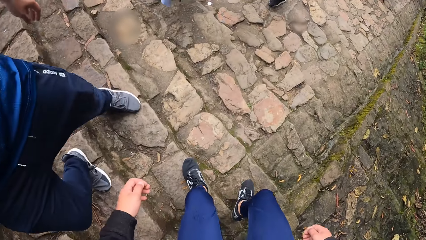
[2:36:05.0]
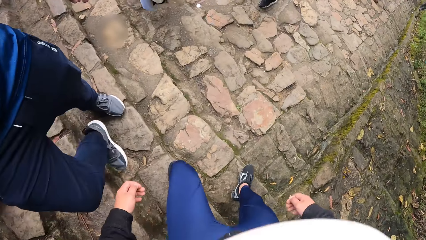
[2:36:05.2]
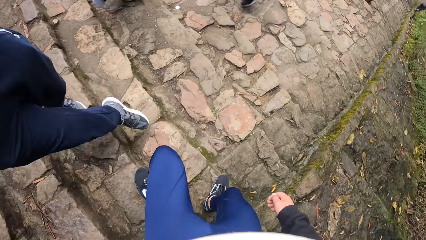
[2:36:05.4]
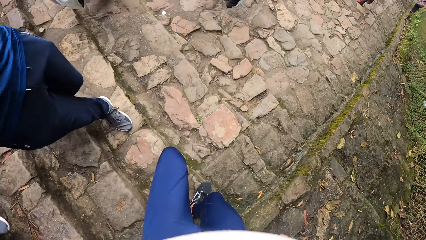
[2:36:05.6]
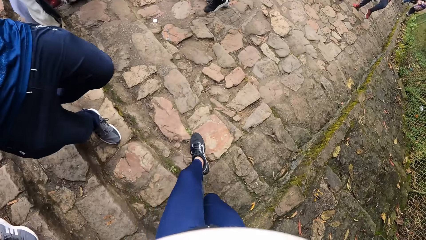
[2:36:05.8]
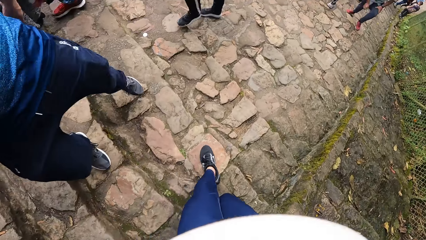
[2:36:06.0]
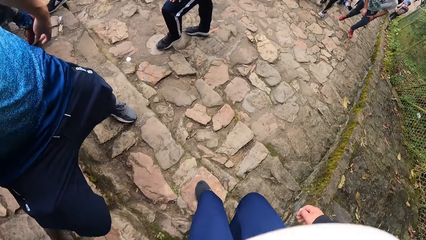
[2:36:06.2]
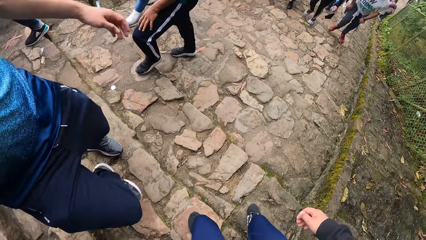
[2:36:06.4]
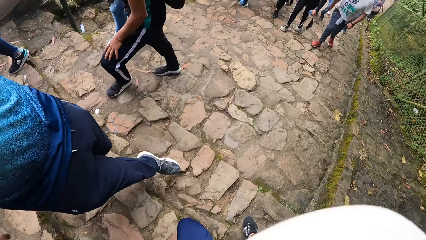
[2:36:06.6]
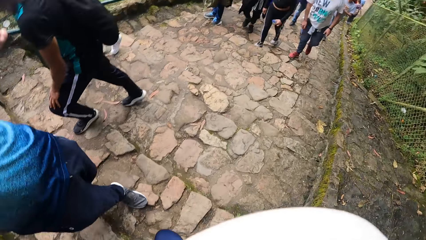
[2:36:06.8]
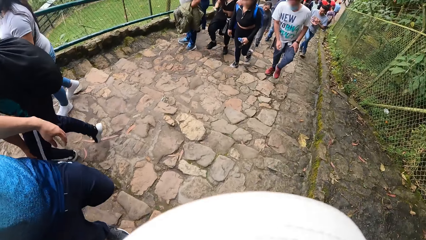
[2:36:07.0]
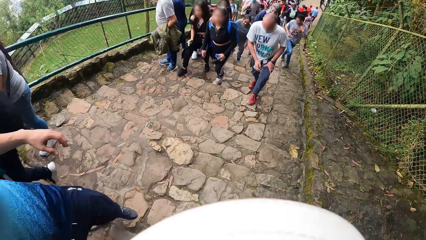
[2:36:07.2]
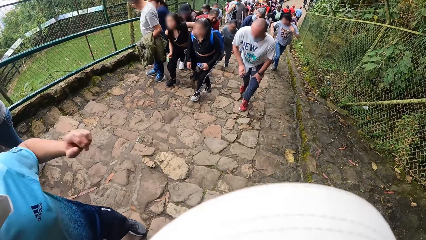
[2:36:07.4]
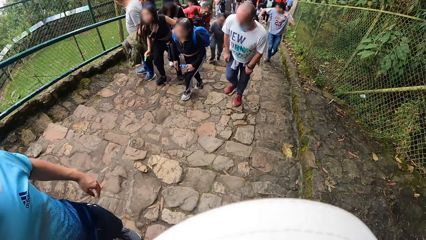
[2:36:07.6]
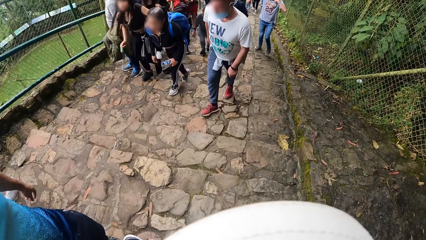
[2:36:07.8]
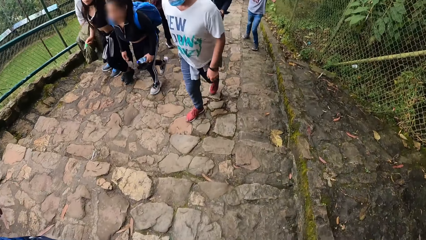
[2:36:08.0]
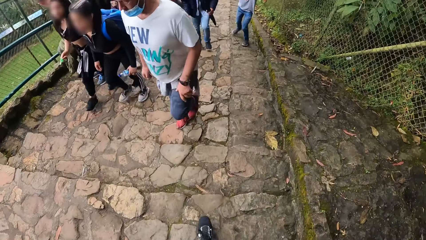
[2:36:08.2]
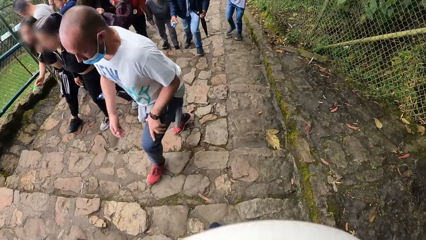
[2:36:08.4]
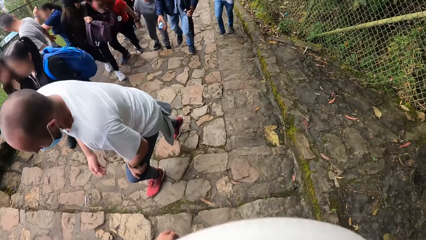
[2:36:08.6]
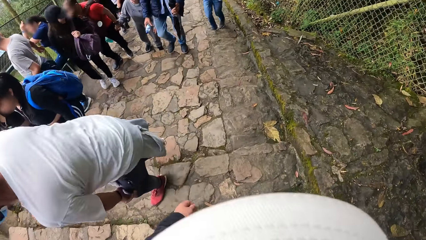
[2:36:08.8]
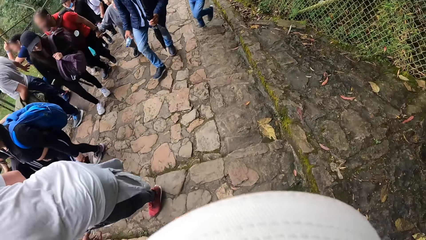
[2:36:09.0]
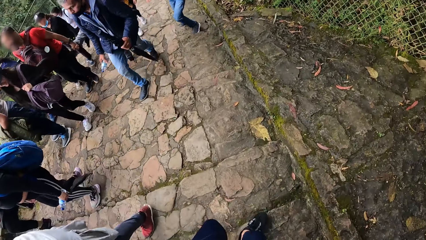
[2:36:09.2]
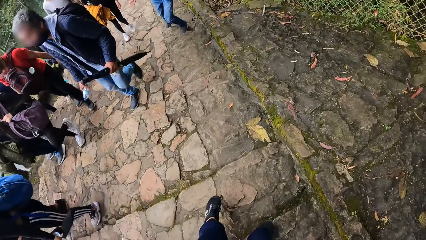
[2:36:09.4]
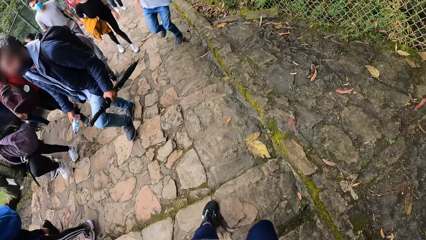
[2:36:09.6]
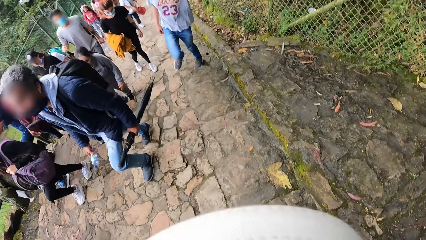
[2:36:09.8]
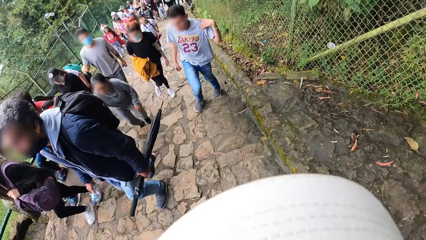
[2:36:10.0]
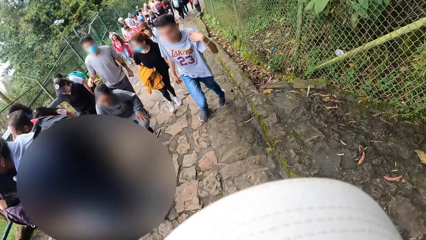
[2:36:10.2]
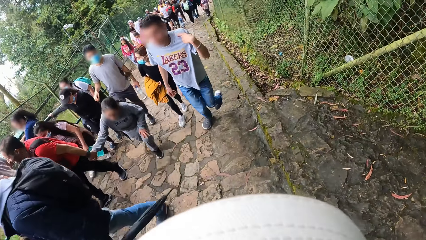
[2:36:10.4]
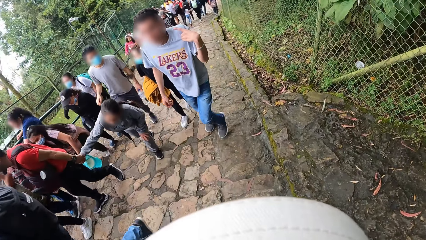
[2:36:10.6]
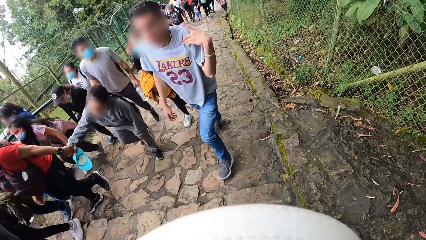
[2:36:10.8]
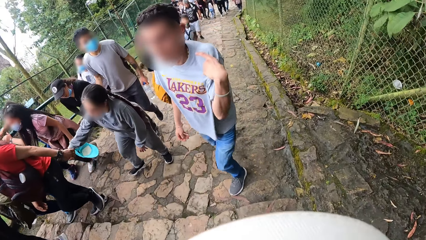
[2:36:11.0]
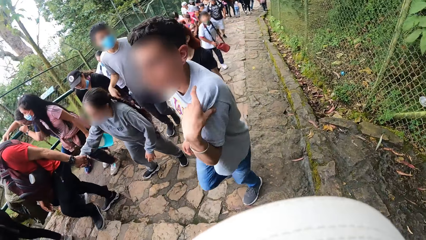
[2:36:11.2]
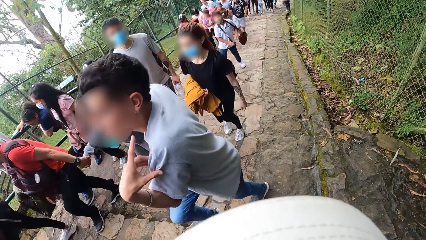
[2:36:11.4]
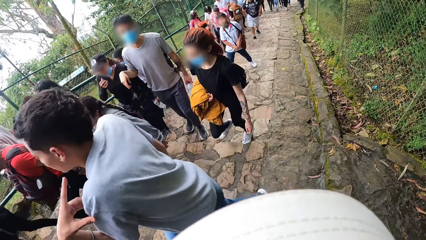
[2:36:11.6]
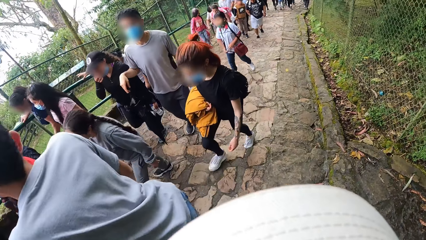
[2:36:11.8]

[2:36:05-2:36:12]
The man walks past the camera wearer.

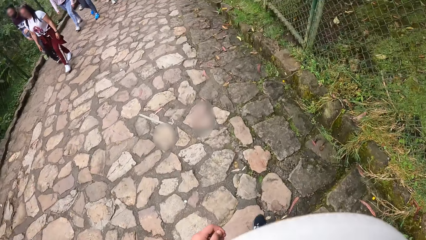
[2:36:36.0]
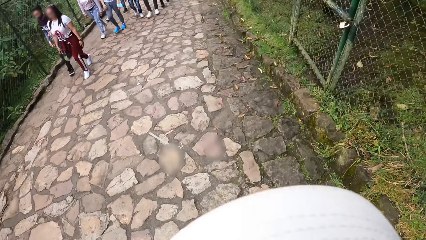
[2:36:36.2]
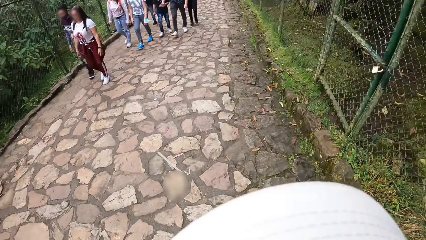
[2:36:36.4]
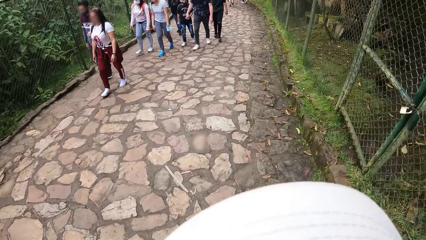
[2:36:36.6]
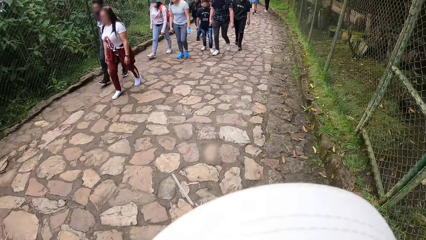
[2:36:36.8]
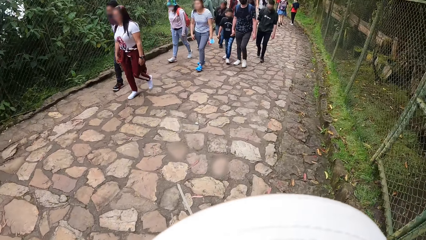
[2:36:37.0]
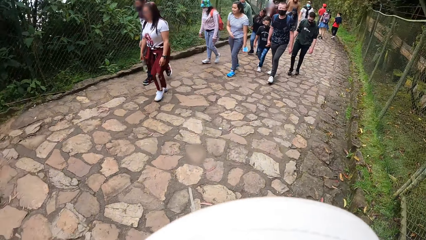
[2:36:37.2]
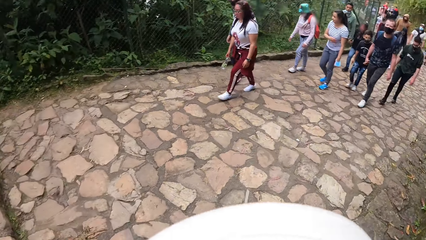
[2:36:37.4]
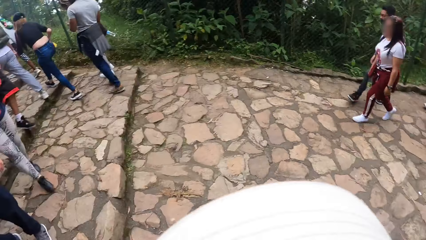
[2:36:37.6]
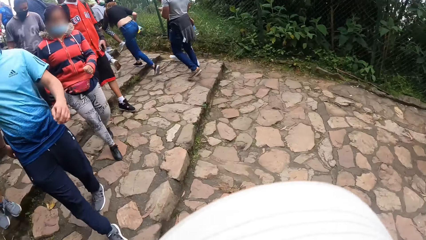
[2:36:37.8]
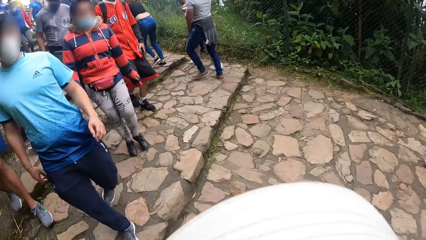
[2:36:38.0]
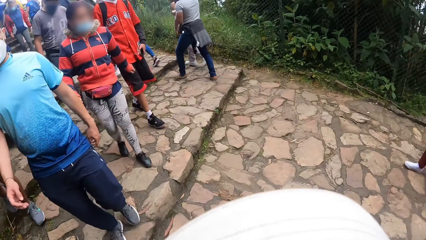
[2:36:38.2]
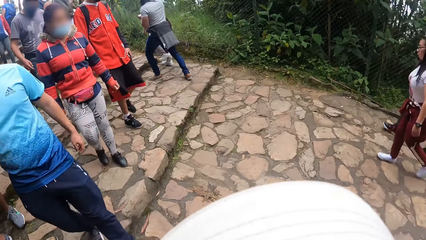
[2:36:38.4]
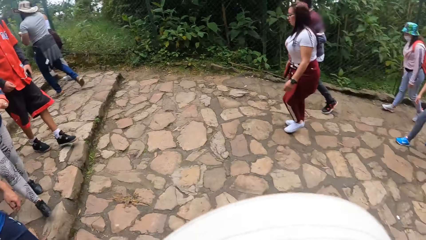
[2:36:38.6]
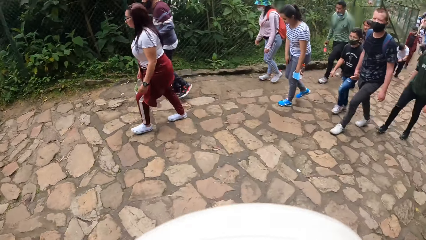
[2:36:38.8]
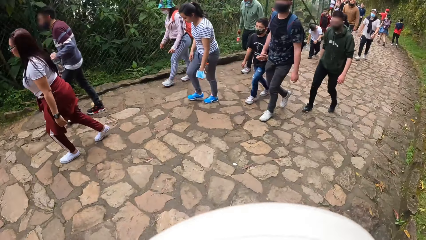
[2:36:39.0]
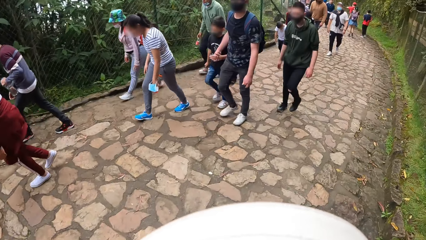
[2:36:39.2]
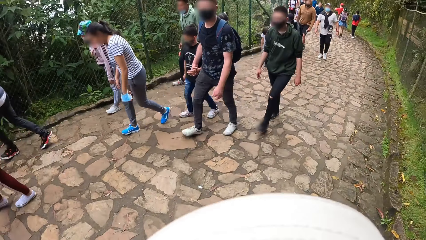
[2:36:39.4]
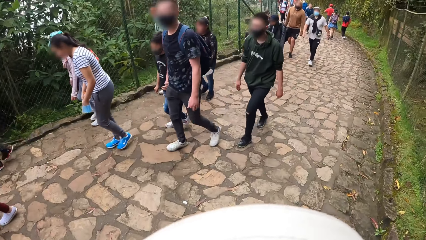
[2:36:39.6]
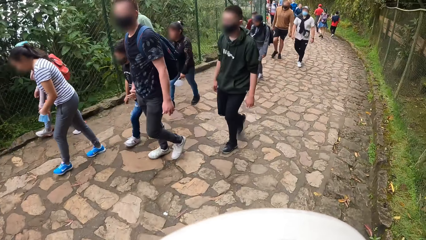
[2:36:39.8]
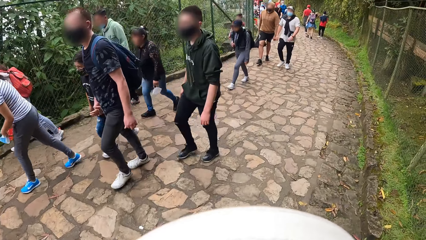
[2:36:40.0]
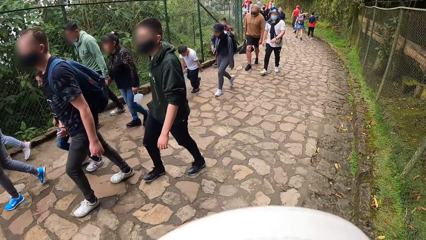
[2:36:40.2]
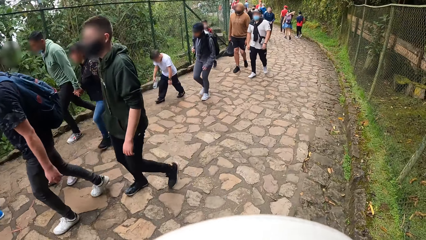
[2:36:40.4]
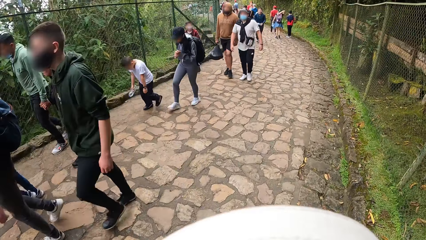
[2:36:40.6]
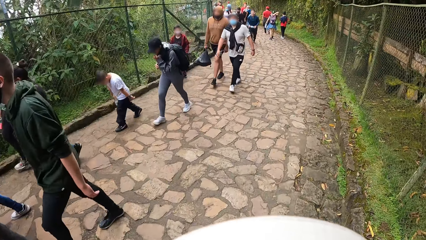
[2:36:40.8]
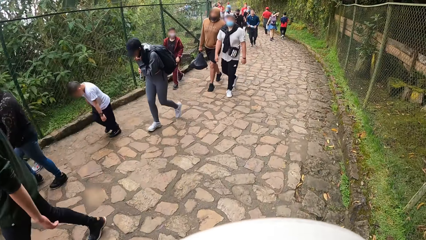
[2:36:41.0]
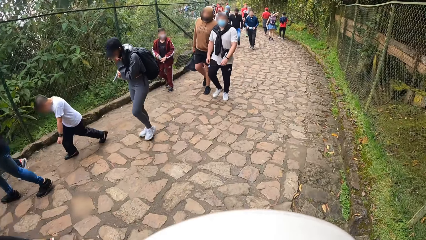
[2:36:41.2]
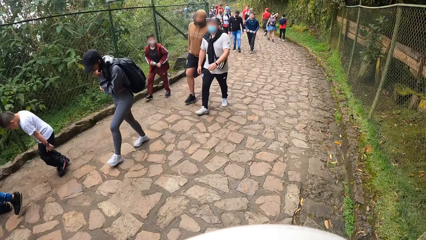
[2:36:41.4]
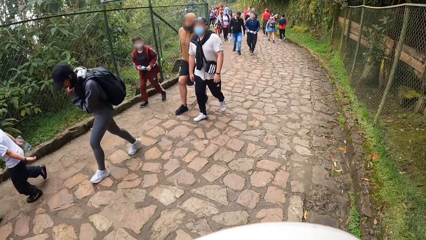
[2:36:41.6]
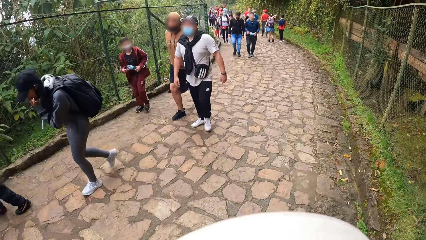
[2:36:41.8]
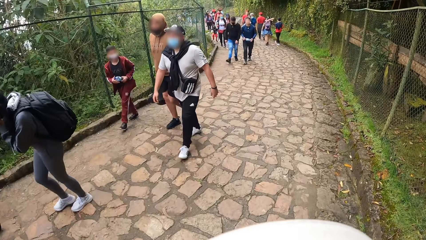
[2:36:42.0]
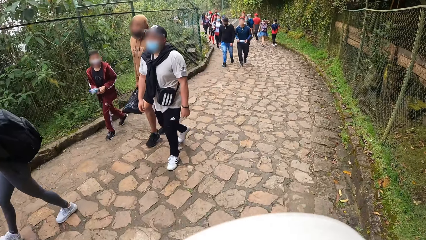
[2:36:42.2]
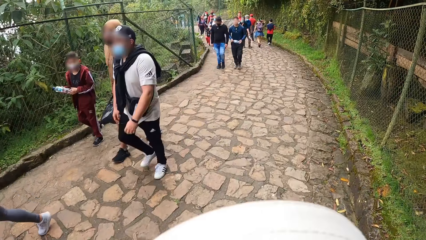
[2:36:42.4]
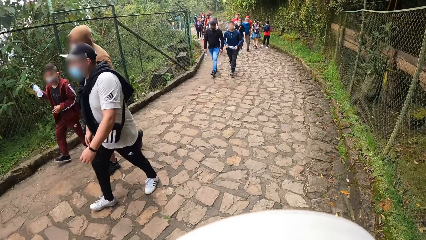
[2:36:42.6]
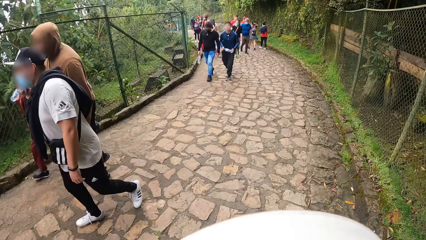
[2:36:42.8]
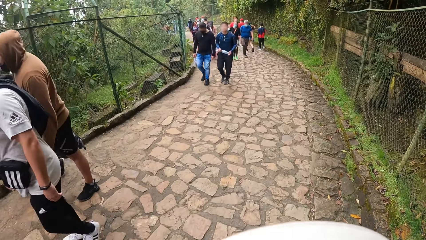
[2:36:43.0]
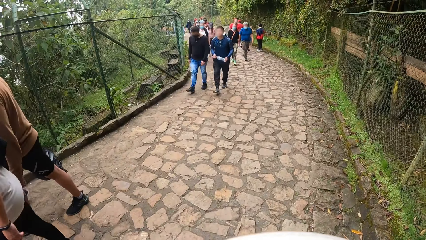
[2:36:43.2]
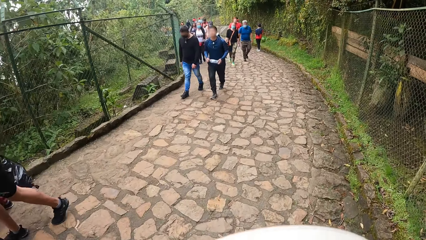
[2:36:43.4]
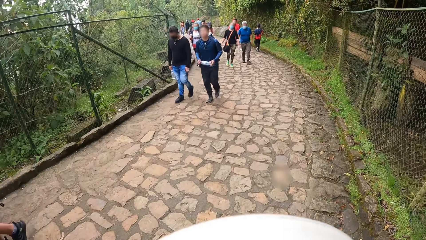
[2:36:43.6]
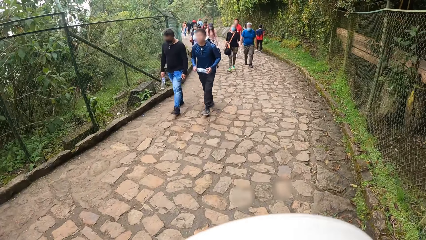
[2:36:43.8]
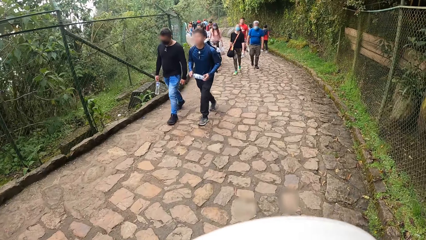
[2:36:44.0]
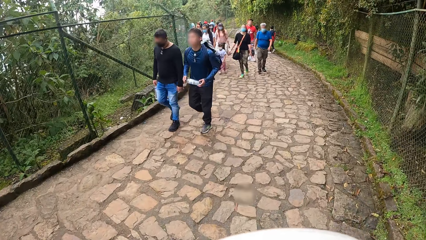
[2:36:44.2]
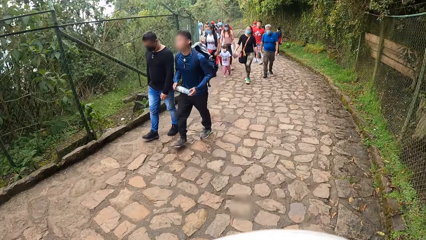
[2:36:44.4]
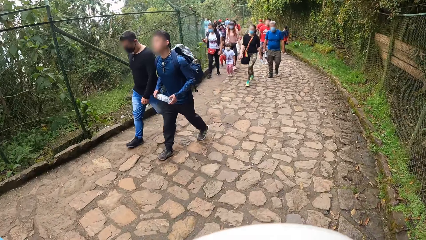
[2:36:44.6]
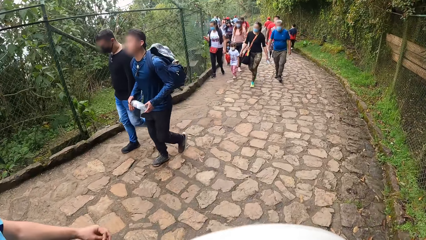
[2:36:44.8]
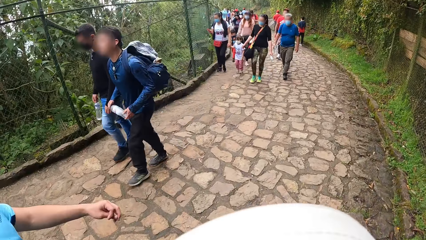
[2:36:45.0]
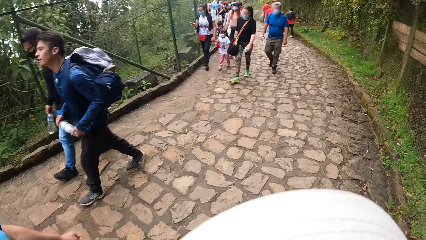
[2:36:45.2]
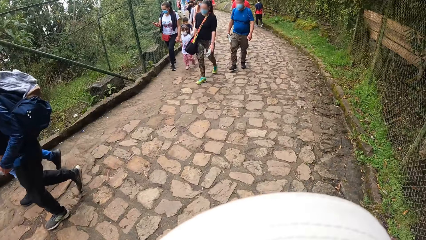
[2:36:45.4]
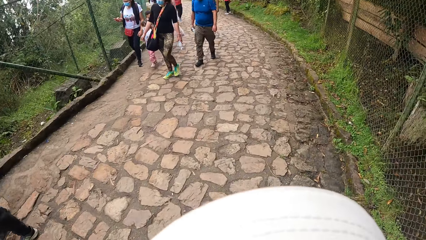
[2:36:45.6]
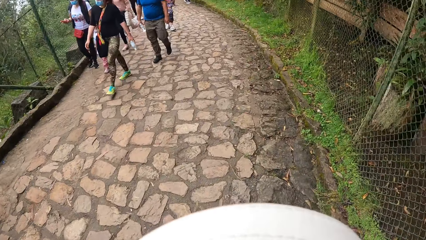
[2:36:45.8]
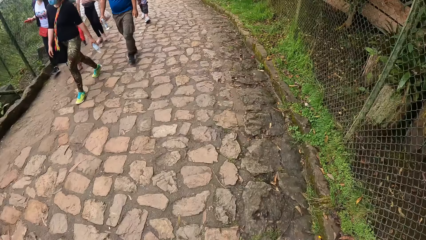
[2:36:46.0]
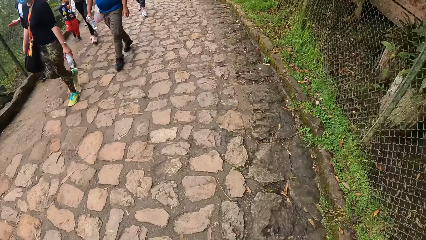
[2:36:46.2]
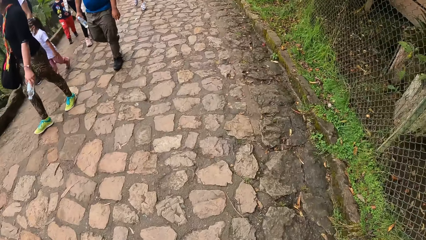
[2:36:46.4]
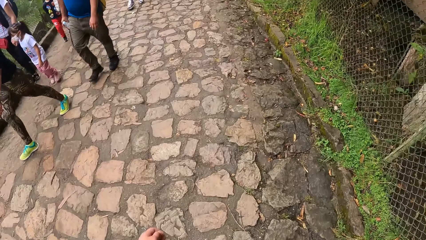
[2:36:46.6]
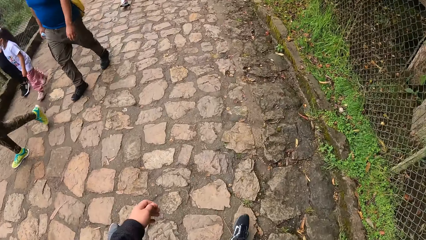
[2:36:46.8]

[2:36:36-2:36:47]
The camera wearer looks around. They walk.
